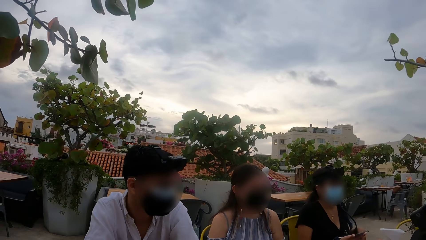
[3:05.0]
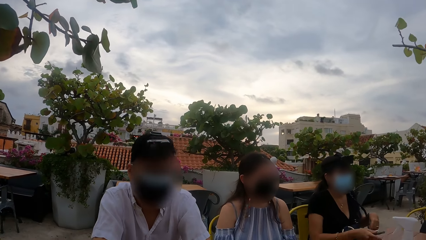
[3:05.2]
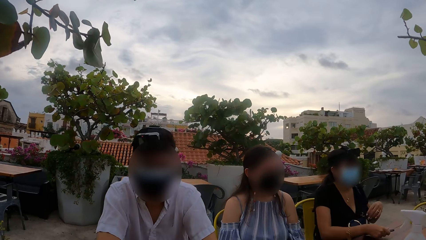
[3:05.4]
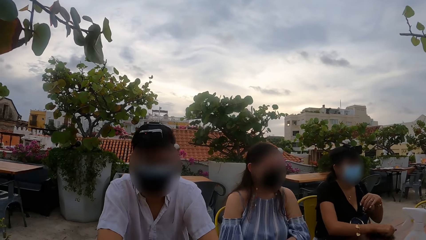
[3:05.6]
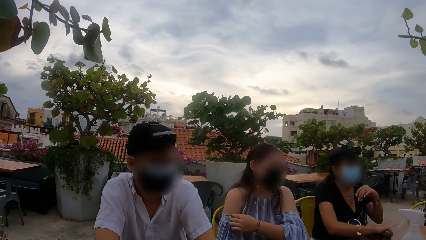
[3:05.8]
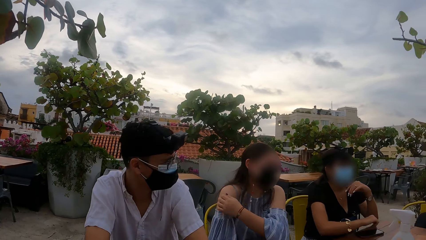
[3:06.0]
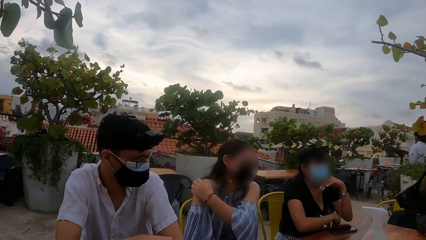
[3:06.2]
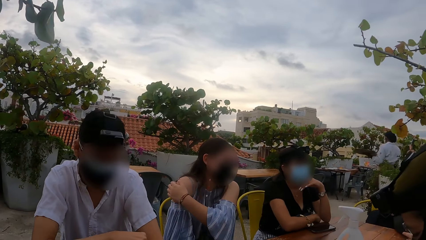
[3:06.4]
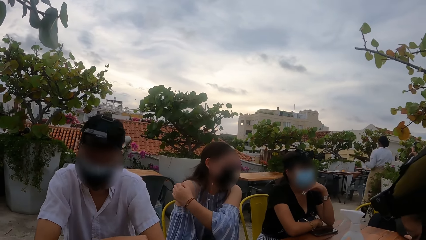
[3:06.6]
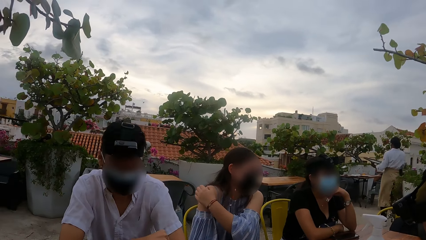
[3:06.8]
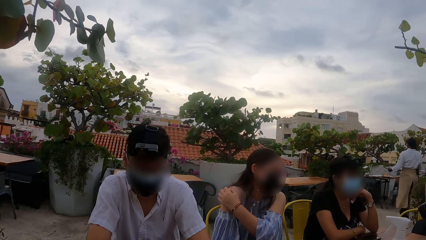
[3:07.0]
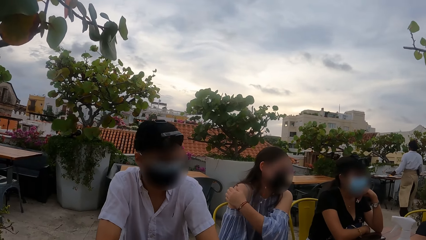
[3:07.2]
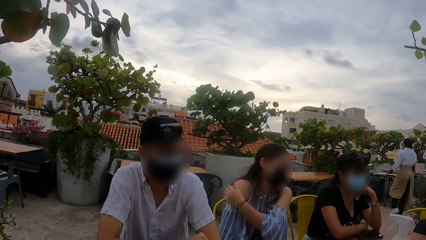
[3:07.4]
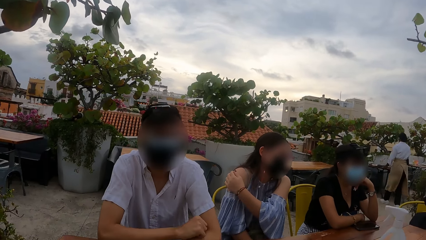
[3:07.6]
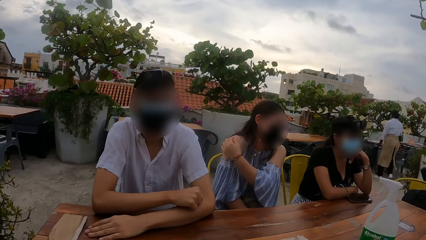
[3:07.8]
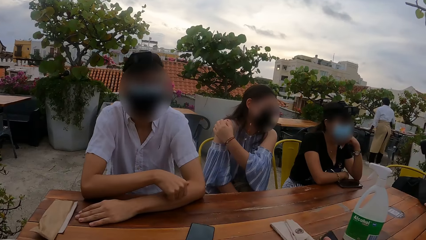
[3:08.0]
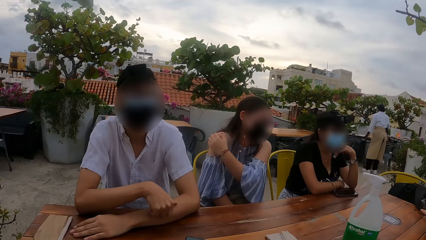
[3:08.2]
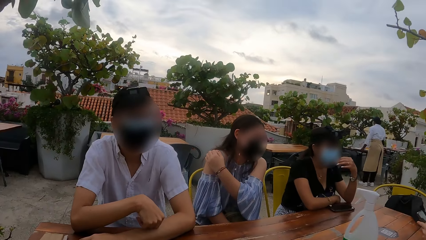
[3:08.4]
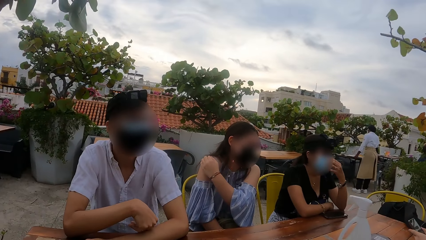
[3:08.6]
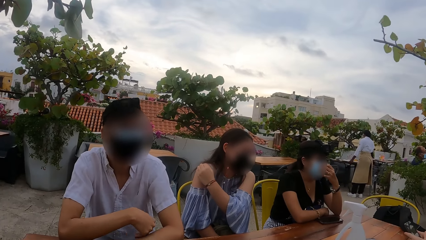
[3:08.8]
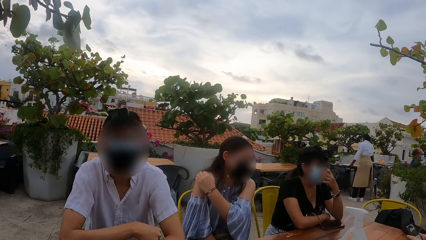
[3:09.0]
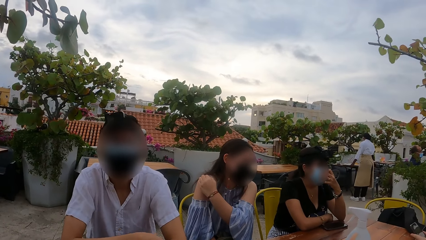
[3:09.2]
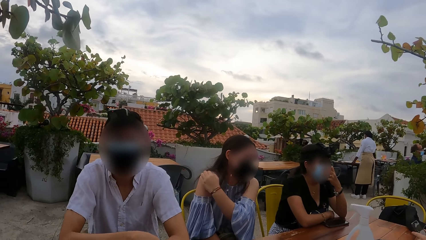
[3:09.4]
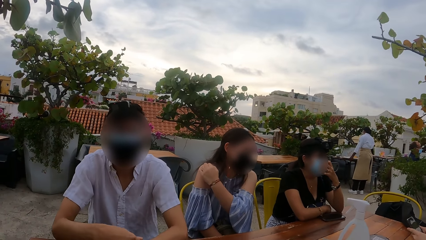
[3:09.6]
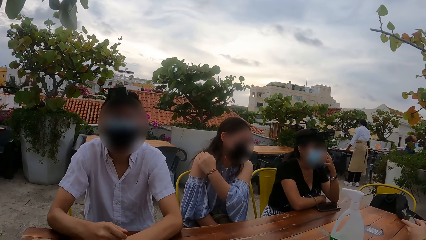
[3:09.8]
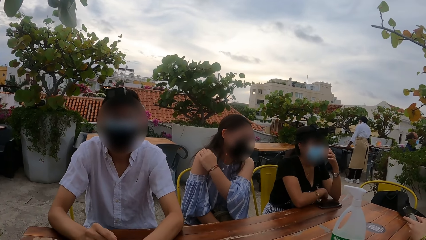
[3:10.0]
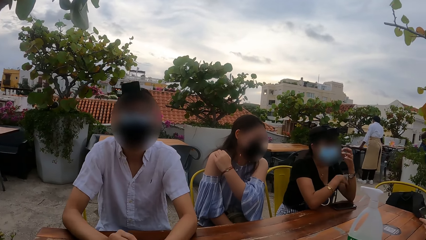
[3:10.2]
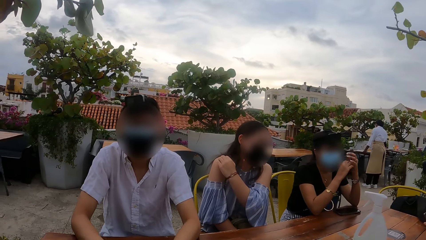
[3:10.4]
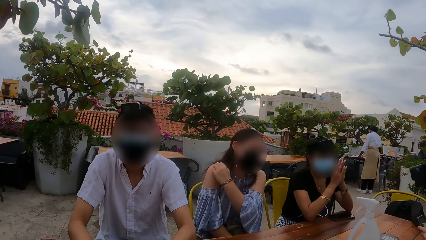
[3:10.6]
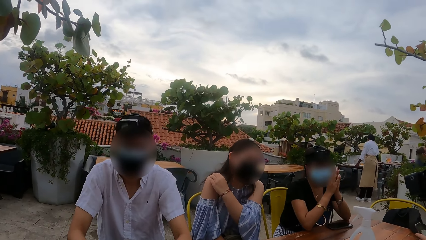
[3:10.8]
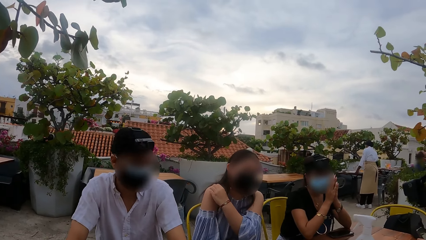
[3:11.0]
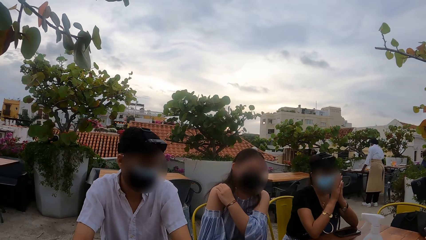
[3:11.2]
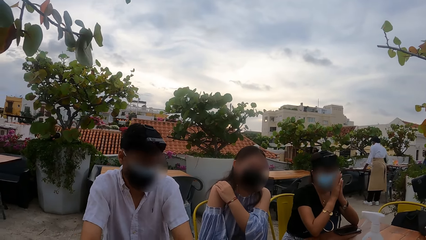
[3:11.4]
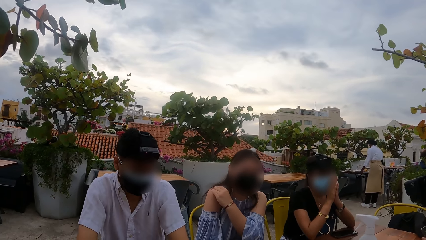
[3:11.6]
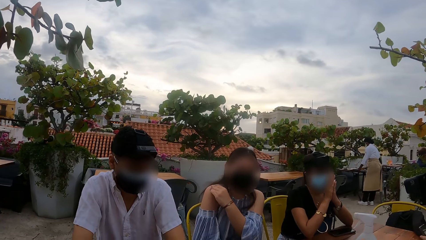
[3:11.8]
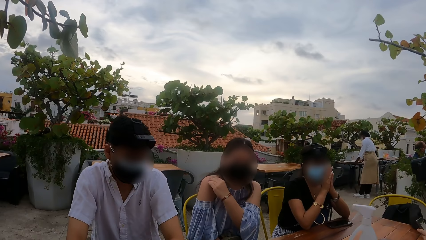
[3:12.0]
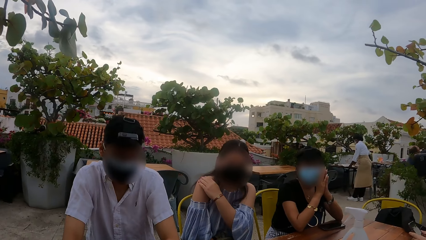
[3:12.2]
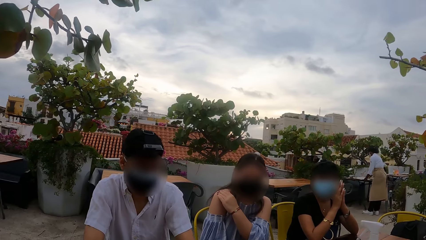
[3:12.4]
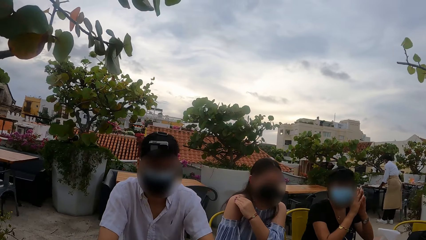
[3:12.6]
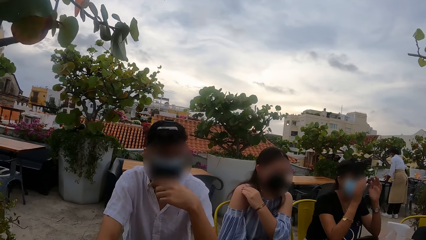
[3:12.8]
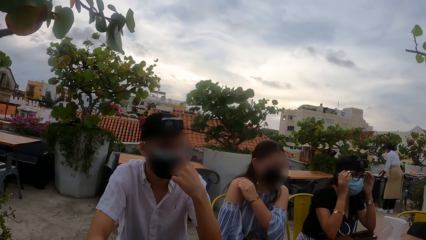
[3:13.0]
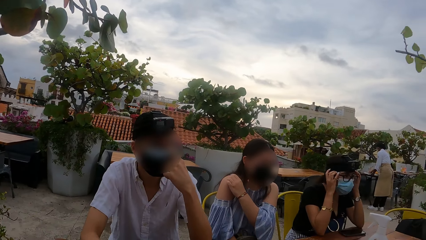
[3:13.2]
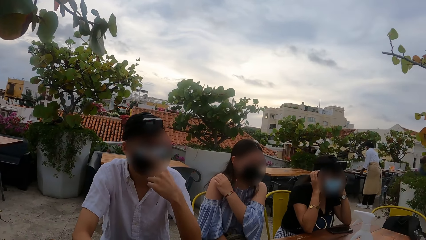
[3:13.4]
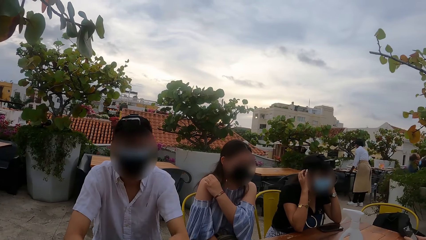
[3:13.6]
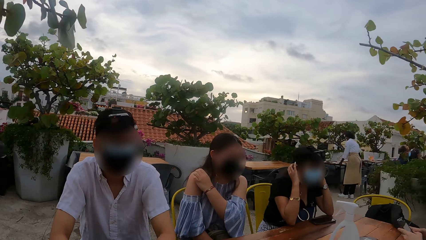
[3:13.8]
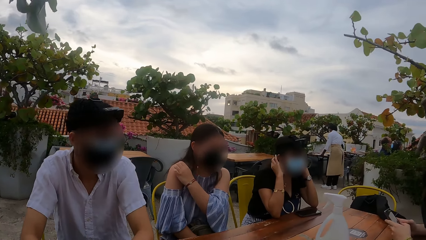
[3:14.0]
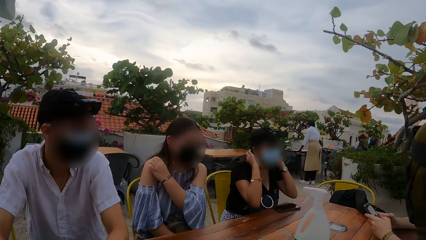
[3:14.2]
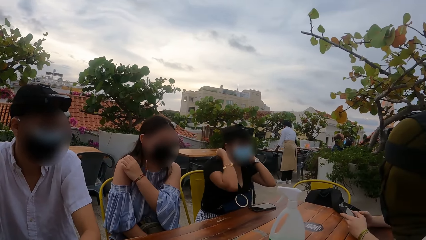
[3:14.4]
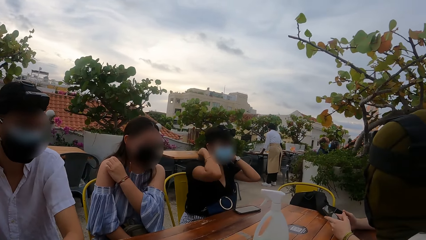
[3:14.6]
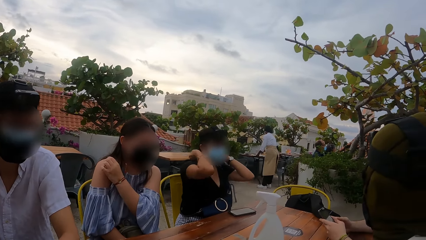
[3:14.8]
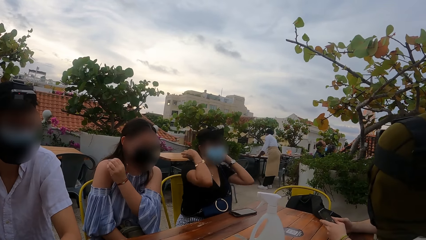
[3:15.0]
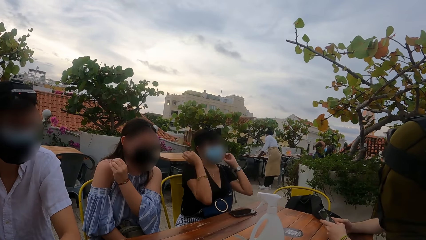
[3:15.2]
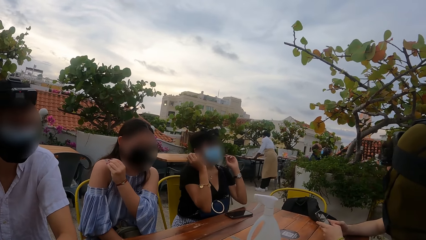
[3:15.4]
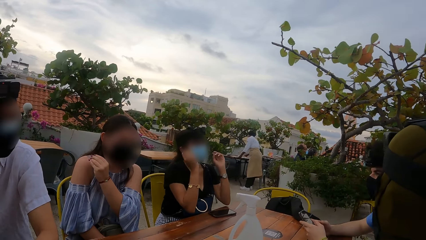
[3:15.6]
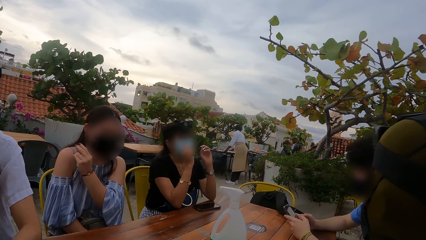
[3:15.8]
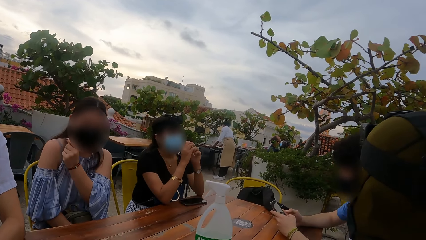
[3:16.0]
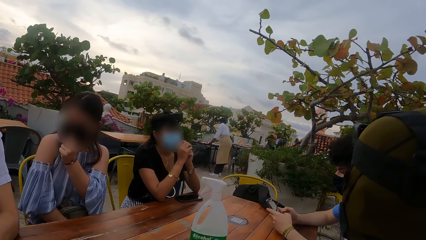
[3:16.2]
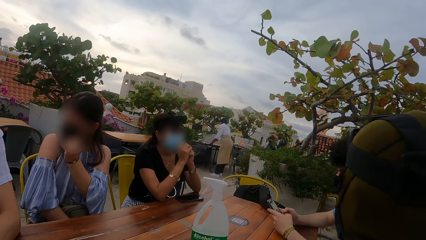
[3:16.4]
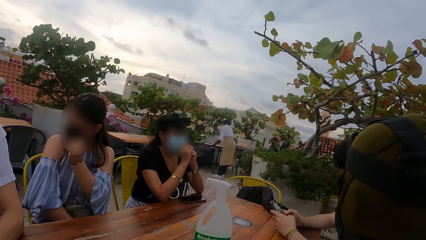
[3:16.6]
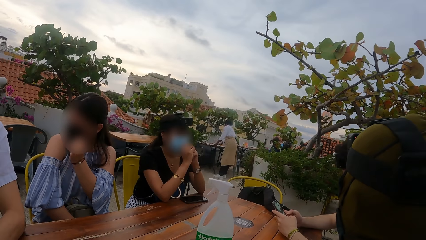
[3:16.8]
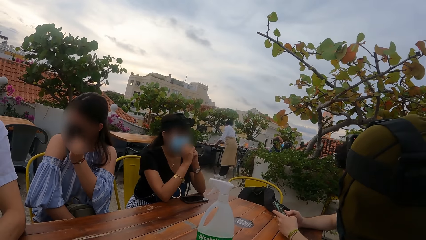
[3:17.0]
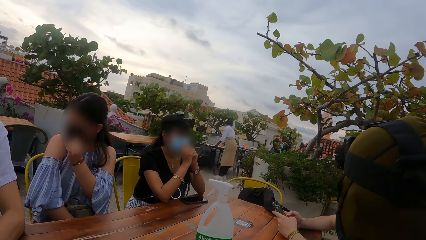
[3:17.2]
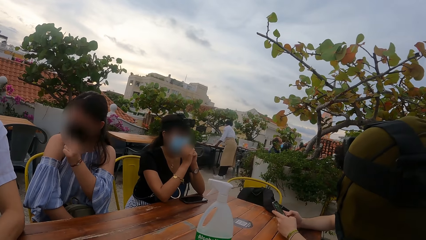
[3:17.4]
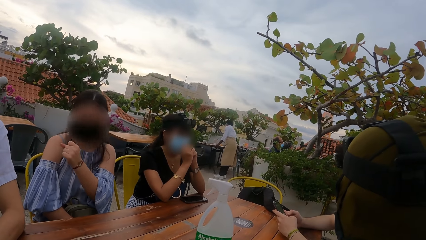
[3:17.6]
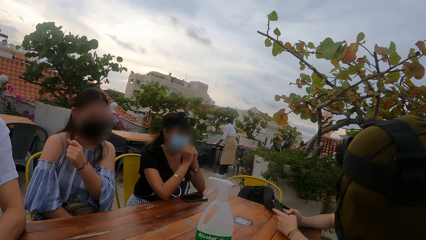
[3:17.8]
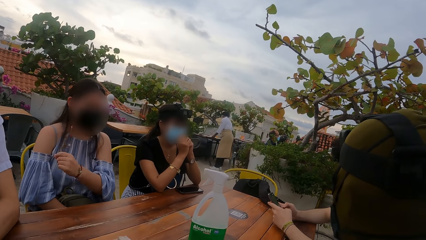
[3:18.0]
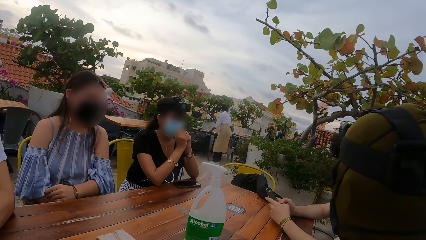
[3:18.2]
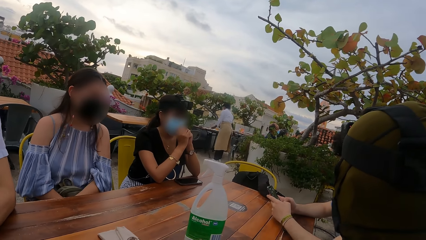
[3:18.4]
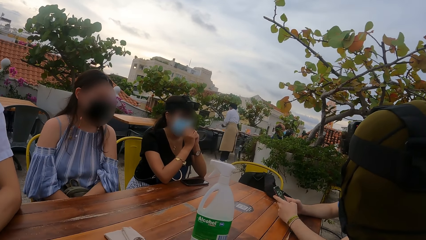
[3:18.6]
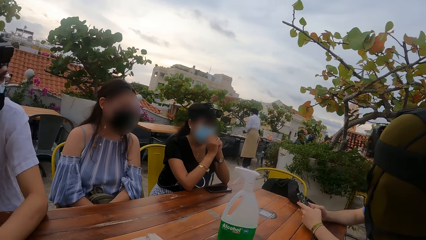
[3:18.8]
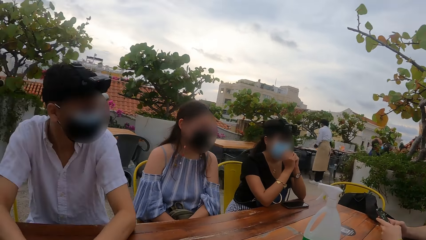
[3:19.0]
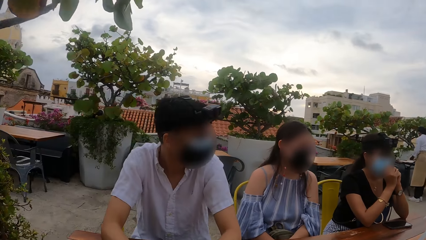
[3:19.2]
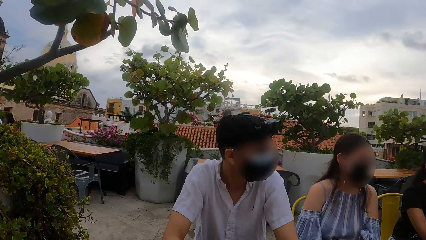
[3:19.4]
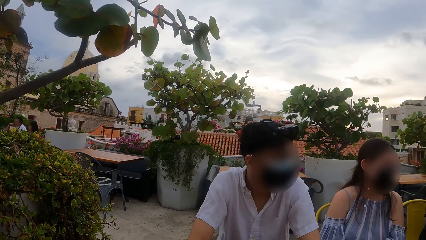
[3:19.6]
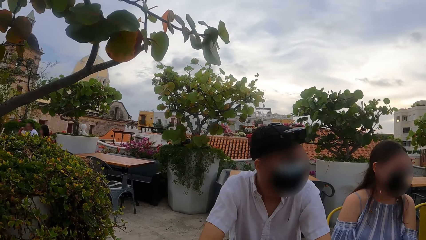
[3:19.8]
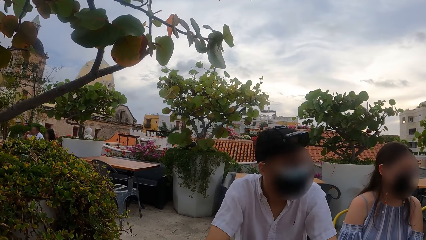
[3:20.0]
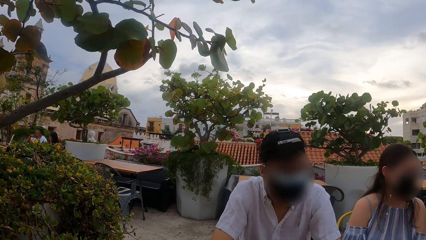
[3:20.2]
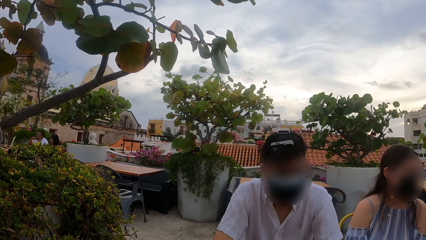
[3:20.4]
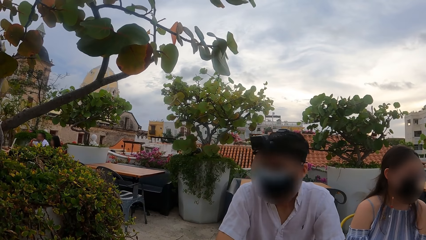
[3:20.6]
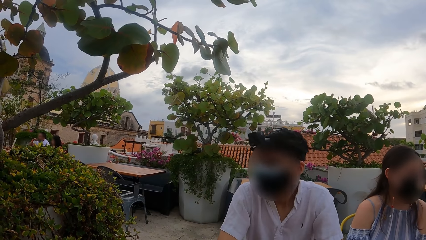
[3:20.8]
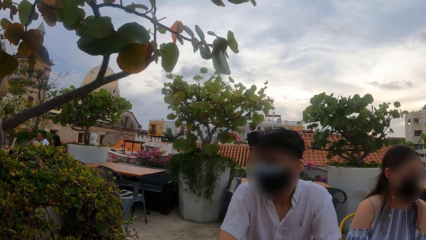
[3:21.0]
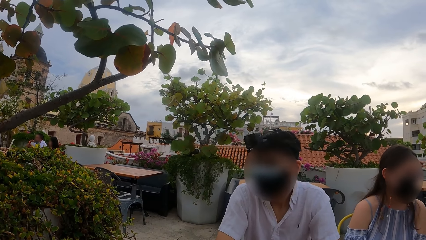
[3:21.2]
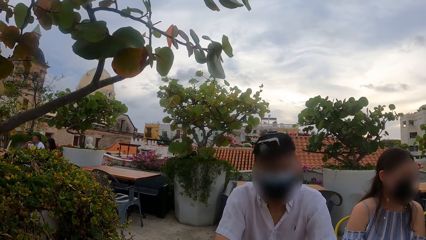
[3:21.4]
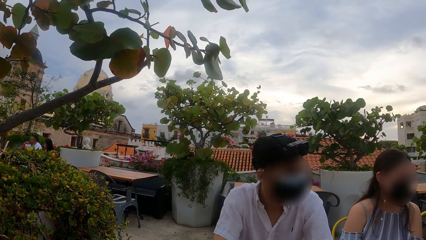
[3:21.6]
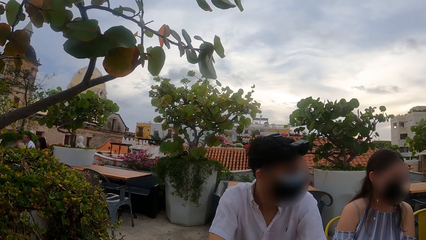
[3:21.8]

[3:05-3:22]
The woman drops the phone on the table with her right hand and adjusts her face mask with her left hand. A man operates the phone with both hands. Another man speaks. The woman adjusts her hair with both hands. A third man adjusts his eye glasses with his left hand. The camera wearer looks around.
